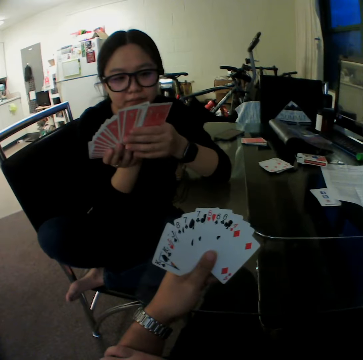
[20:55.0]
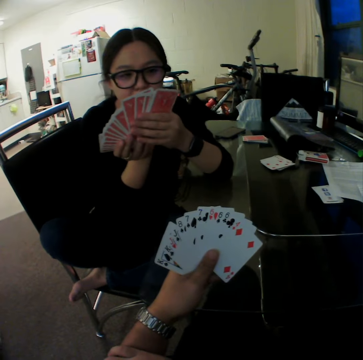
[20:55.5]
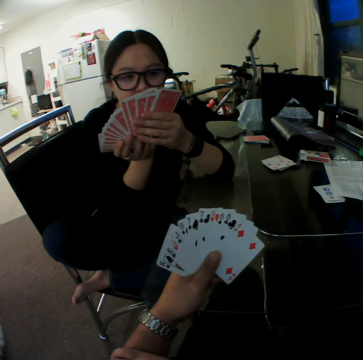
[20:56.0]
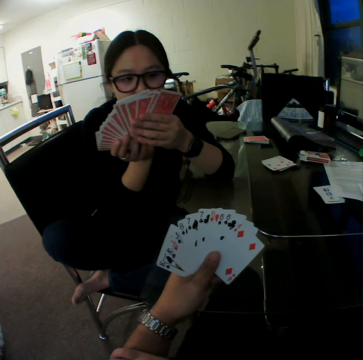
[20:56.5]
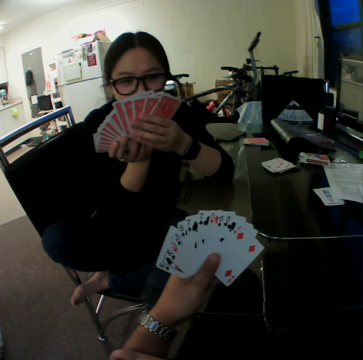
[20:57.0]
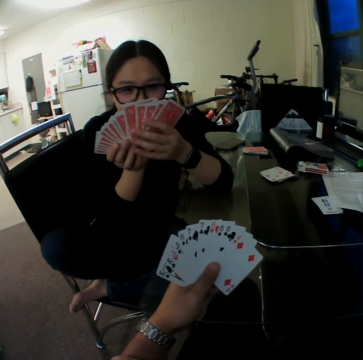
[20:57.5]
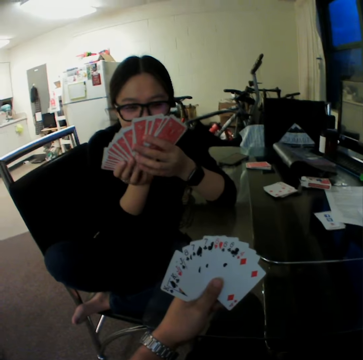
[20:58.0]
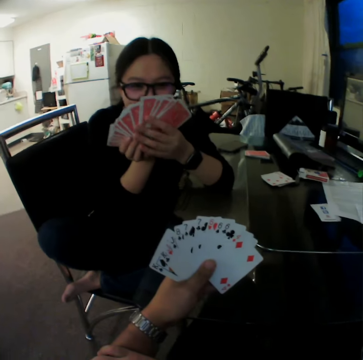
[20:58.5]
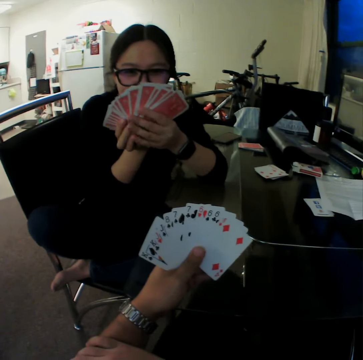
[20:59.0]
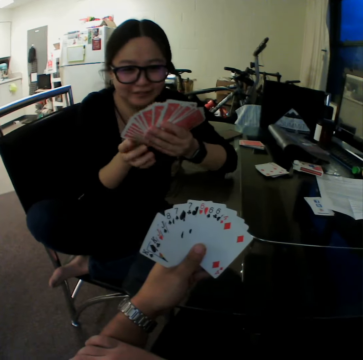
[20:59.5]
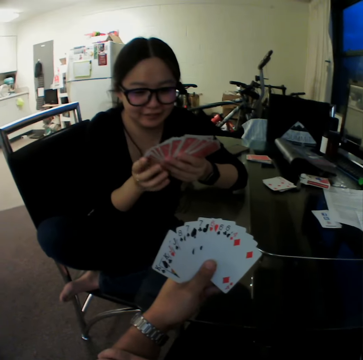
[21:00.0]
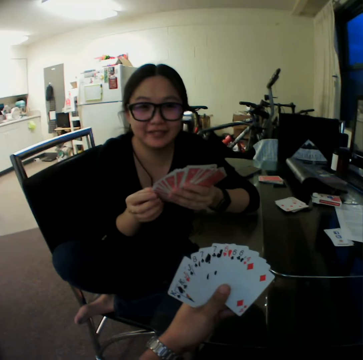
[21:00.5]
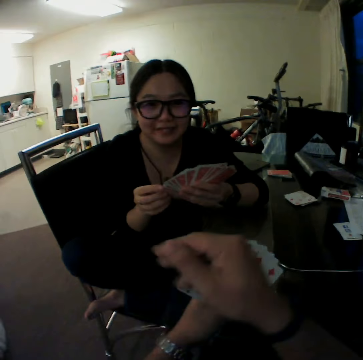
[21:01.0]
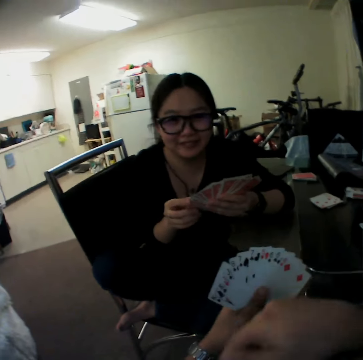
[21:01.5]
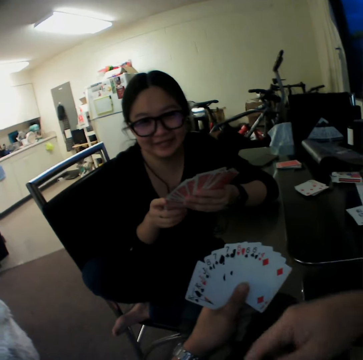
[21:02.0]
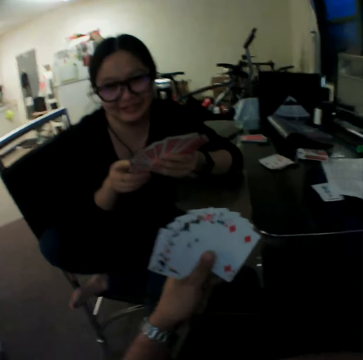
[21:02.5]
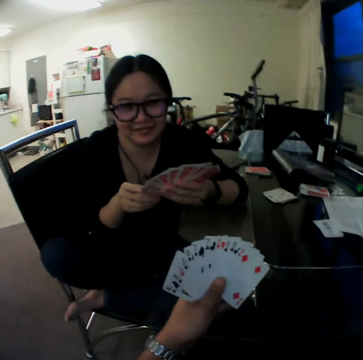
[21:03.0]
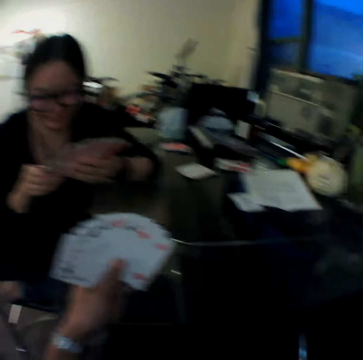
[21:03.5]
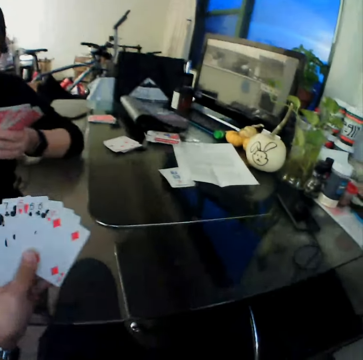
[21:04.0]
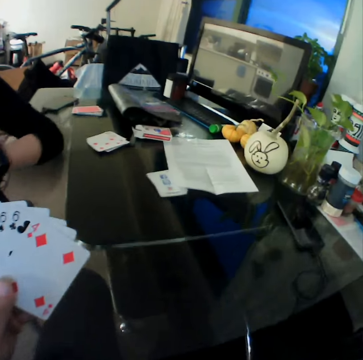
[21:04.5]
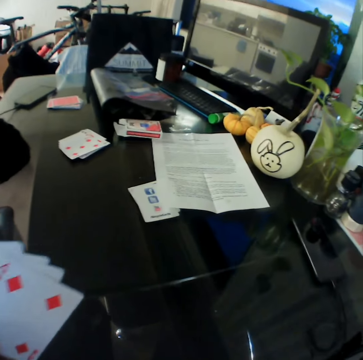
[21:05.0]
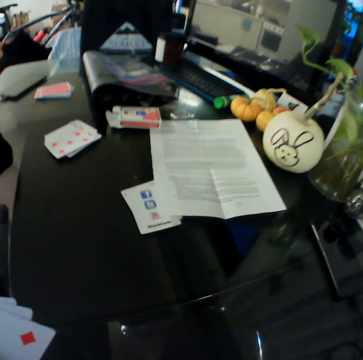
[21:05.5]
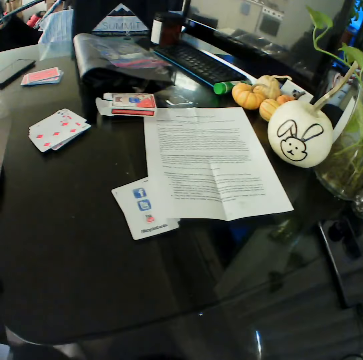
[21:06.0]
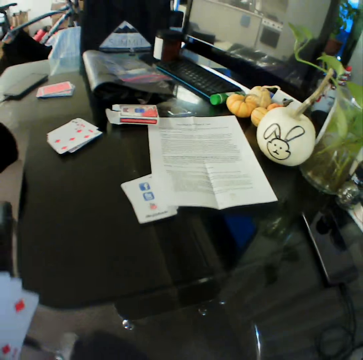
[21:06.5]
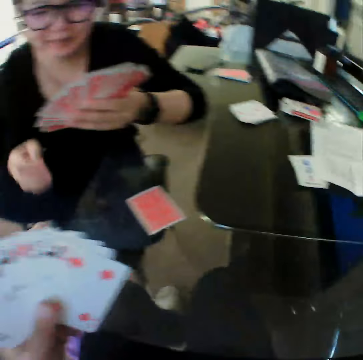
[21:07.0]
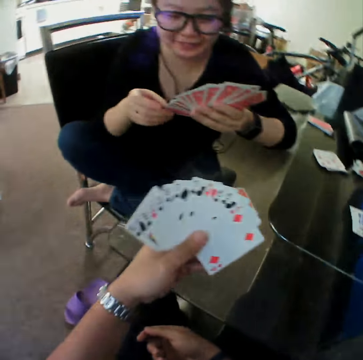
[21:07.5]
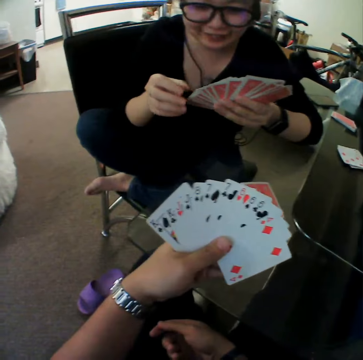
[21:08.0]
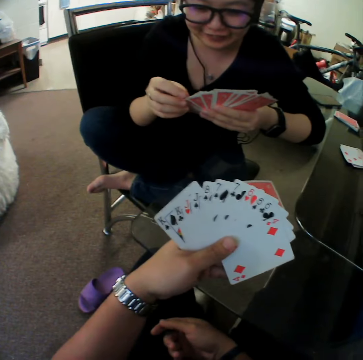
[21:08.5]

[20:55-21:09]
The camera wearer interacts with the woman.

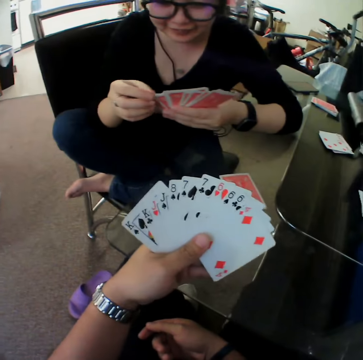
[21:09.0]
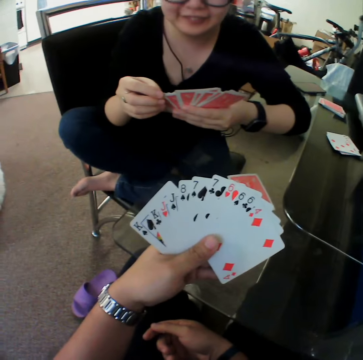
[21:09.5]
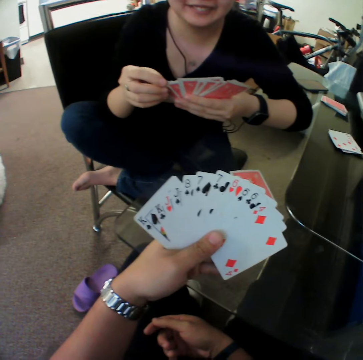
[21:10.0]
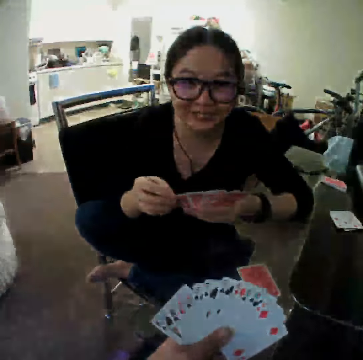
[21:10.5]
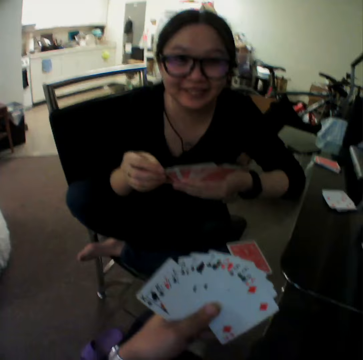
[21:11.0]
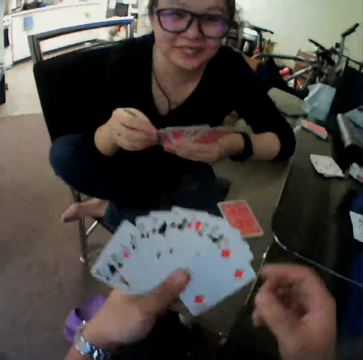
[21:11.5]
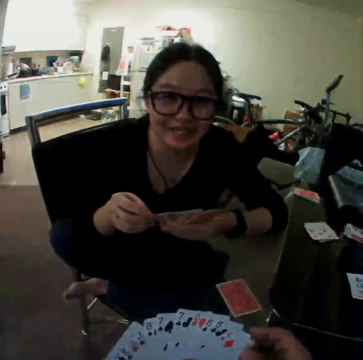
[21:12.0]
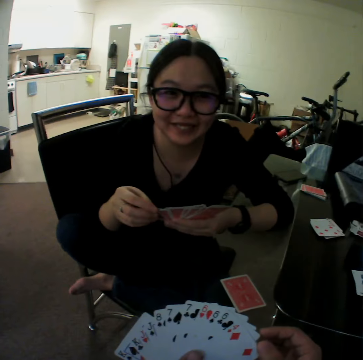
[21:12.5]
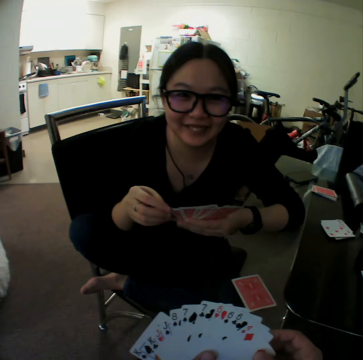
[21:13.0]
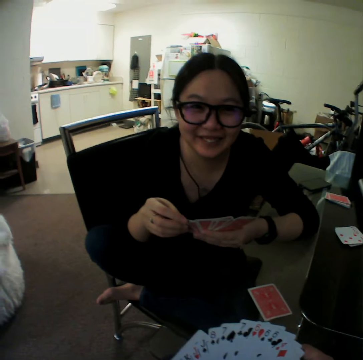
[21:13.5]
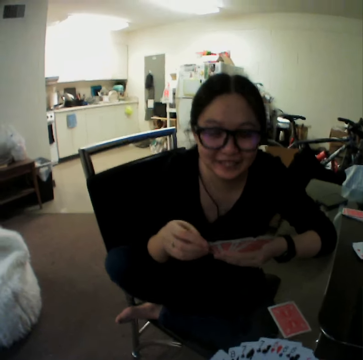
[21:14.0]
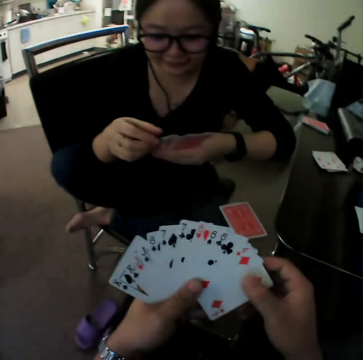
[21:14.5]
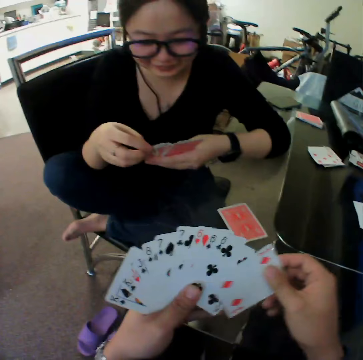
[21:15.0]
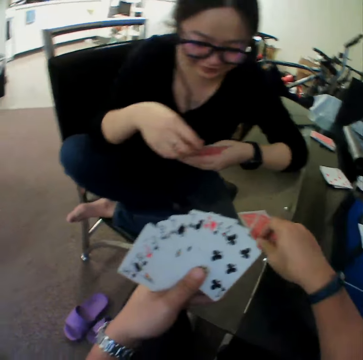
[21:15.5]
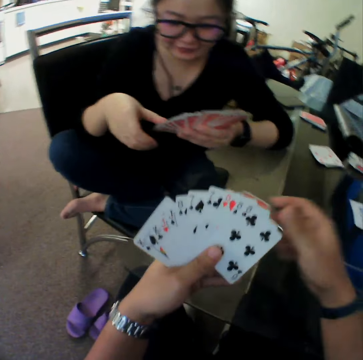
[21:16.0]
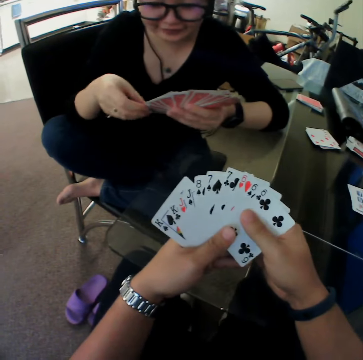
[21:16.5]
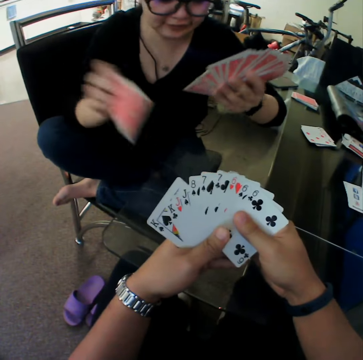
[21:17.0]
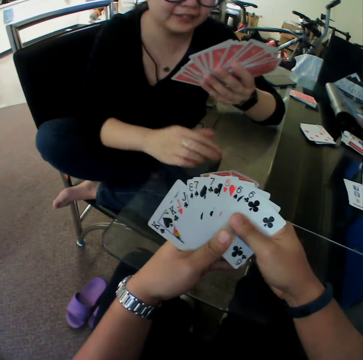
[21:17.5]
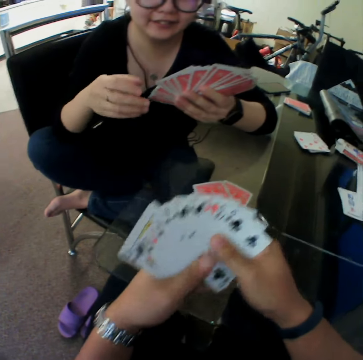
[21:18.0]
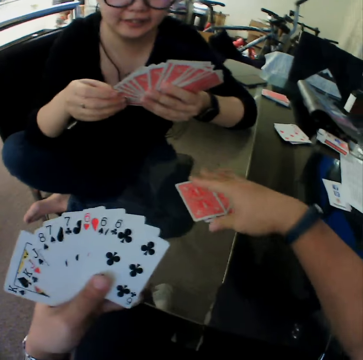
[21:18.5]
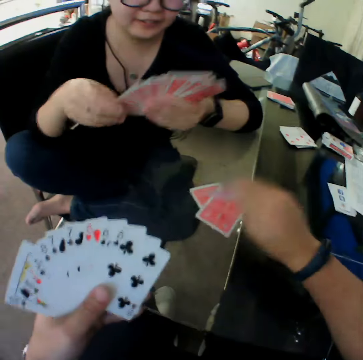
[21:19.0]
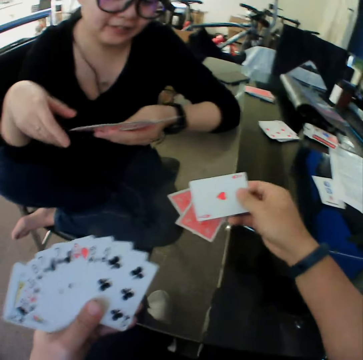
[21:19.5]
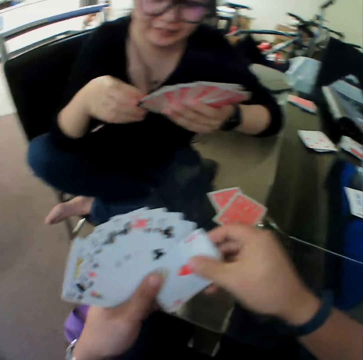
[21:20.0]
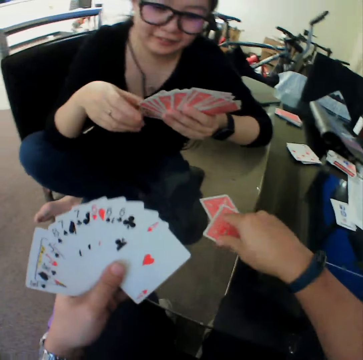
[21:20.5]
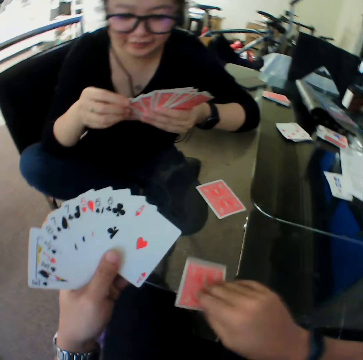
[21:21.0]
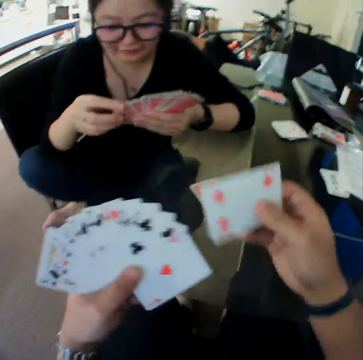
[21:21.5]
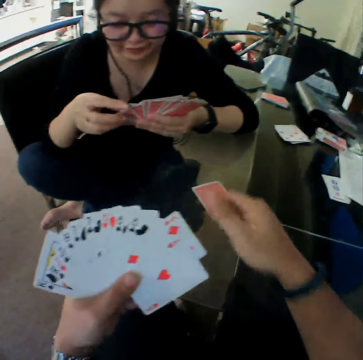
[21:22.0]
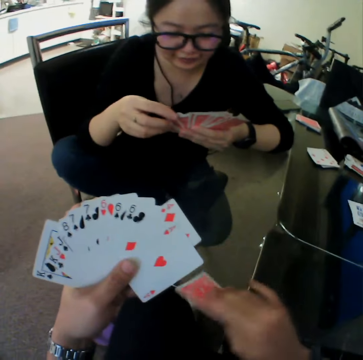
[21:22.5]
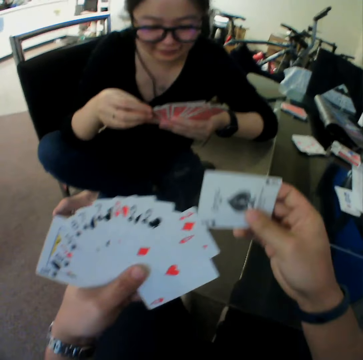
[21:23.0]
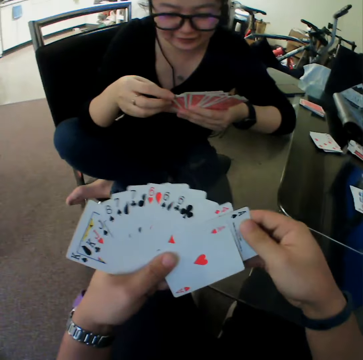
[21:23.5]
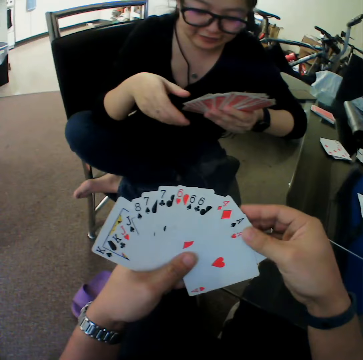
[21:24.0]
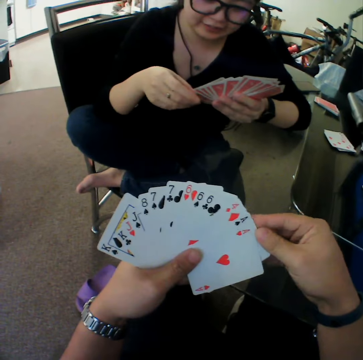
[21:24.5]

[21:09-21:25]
The camera wearer drops a card on the table with his right hand. A woman drops a card on the table with her right hand. The camera wearer picks a card from the table with his right hand. He picks the card again and again.

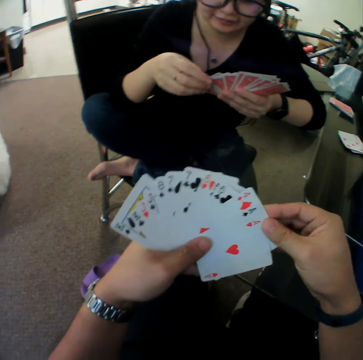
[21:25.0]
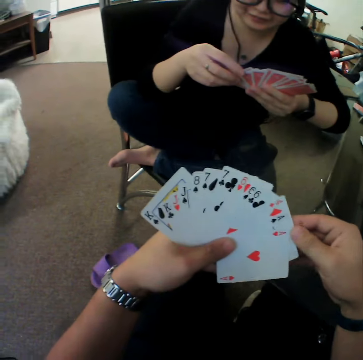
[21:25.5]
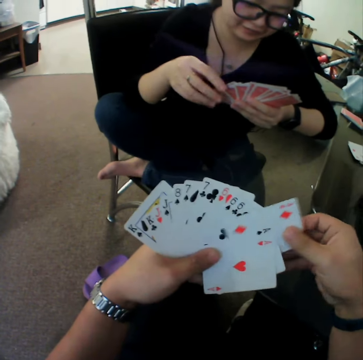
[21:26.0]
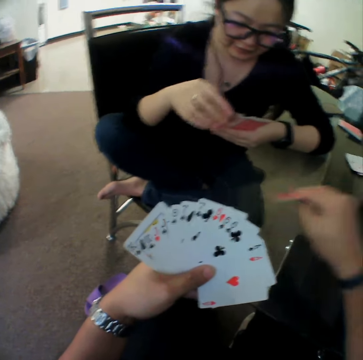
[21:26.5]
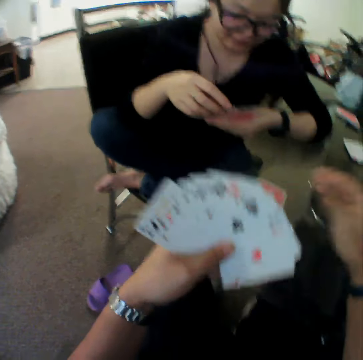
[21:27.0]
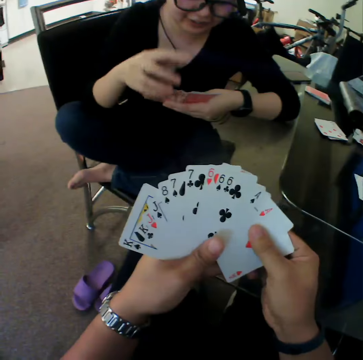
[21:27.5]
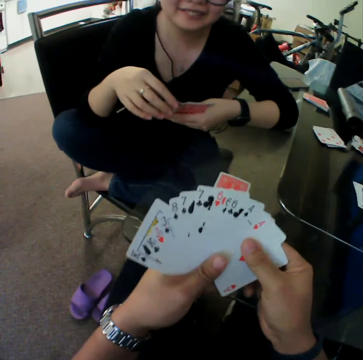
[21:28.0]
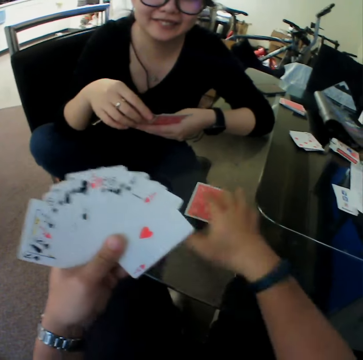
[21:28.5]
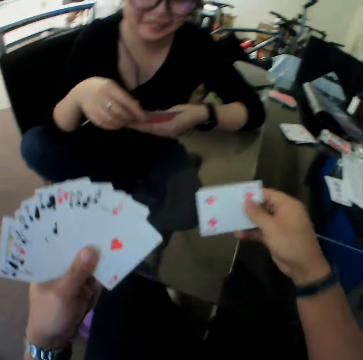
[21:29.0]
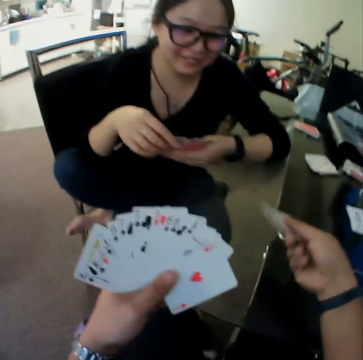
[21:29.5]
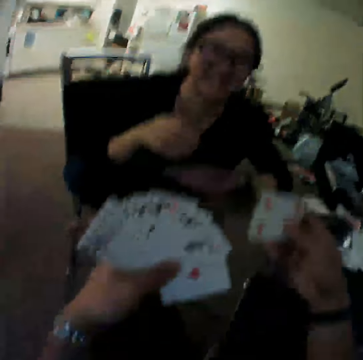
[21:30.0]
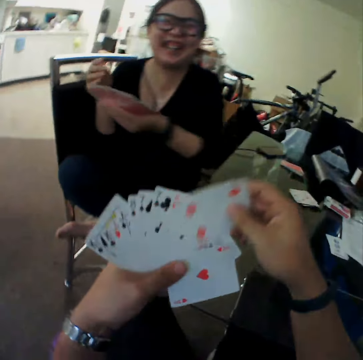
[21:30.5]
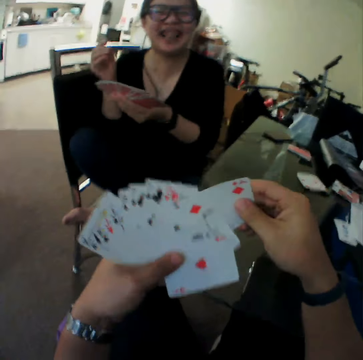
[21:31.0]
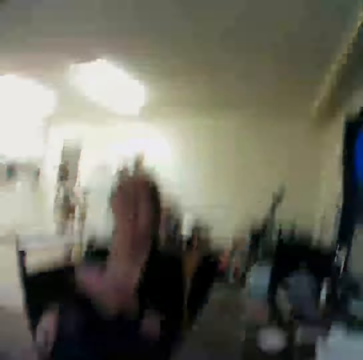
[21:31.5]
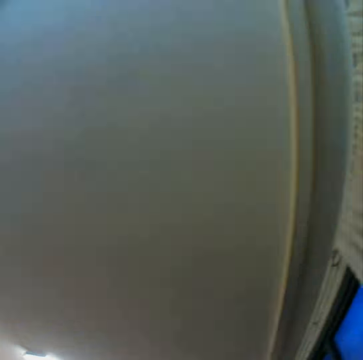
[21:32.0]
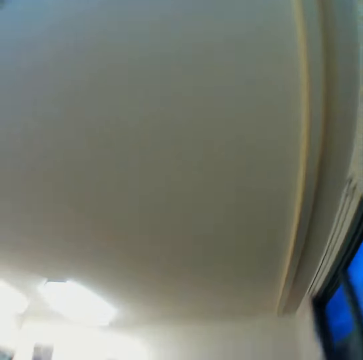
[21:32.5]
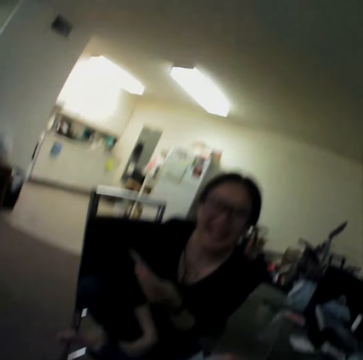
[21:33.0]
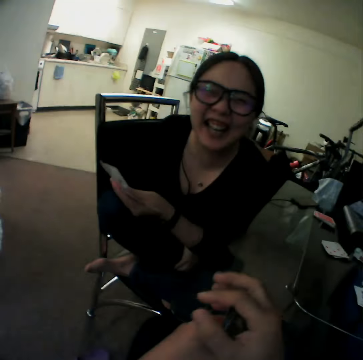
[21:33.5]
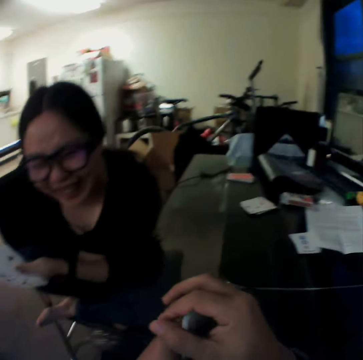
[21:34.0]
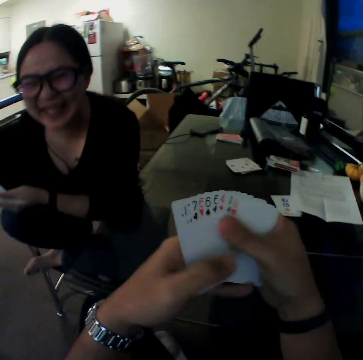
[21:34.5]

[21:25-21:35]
The camera wearer drops a card on the table with his right hand. He converses with a woman. He picks a card from the table with his right hand.
